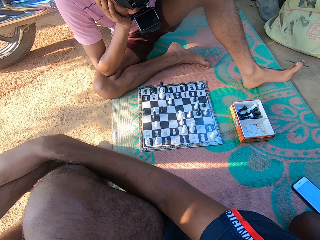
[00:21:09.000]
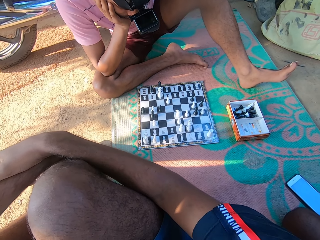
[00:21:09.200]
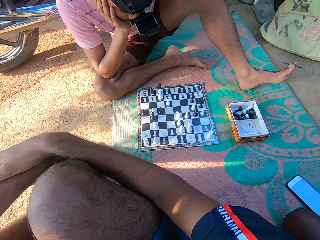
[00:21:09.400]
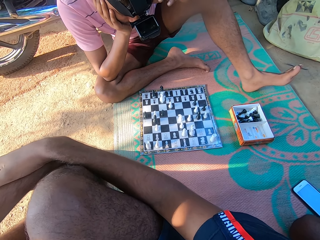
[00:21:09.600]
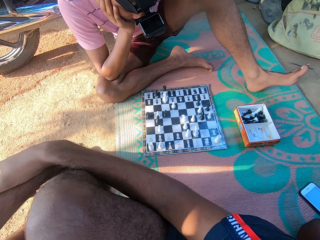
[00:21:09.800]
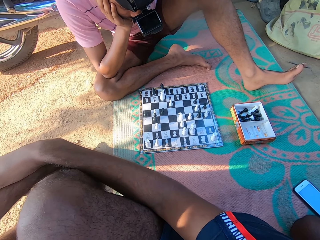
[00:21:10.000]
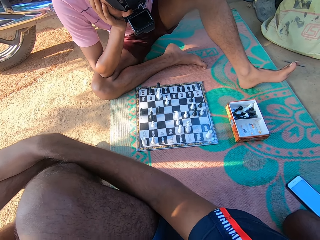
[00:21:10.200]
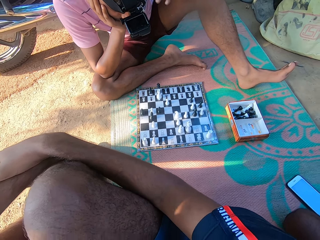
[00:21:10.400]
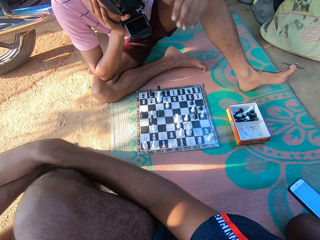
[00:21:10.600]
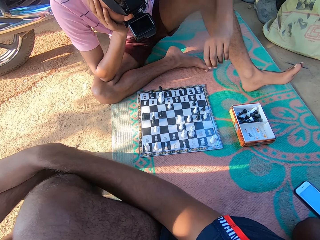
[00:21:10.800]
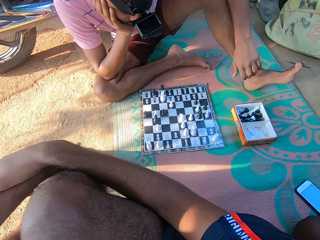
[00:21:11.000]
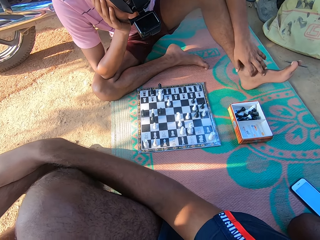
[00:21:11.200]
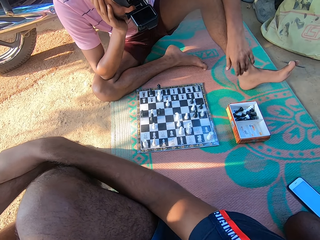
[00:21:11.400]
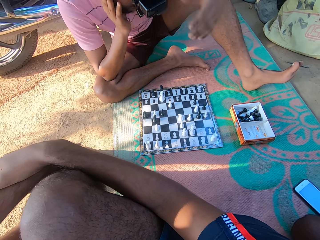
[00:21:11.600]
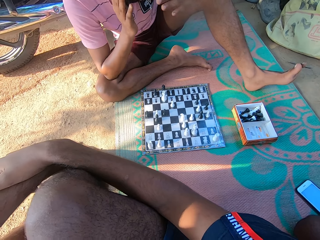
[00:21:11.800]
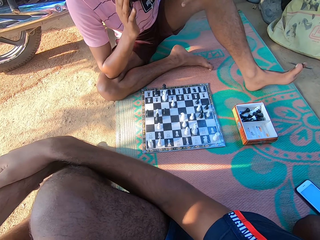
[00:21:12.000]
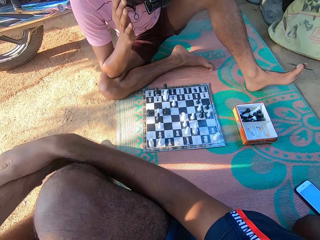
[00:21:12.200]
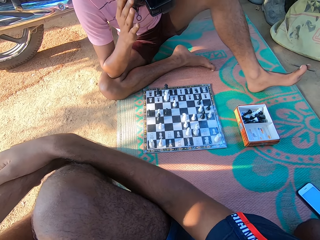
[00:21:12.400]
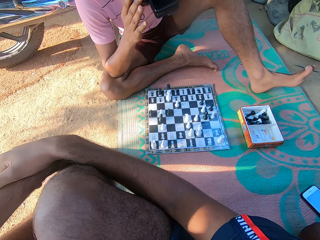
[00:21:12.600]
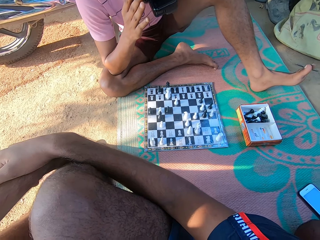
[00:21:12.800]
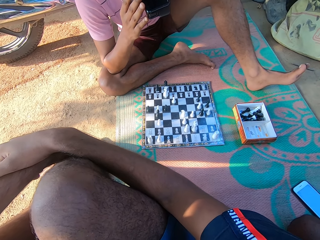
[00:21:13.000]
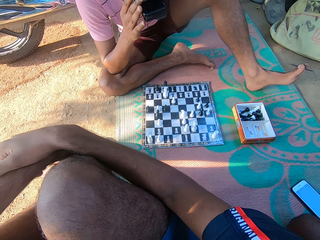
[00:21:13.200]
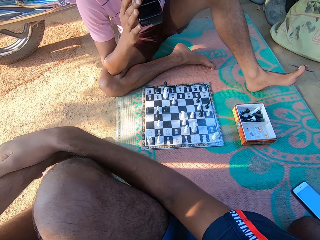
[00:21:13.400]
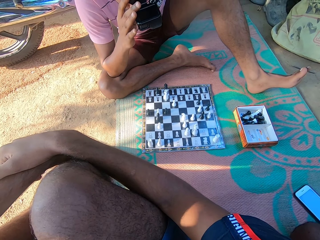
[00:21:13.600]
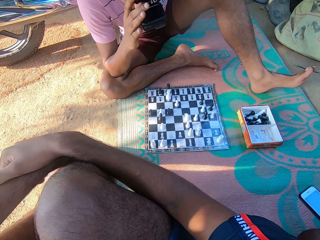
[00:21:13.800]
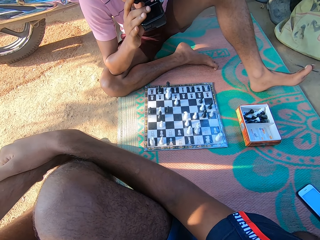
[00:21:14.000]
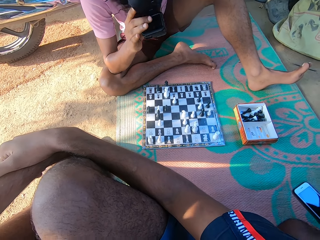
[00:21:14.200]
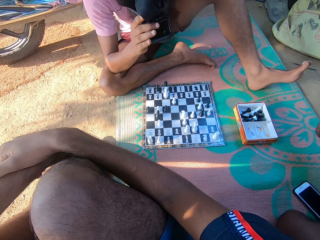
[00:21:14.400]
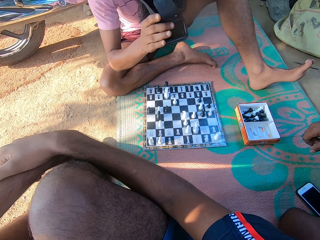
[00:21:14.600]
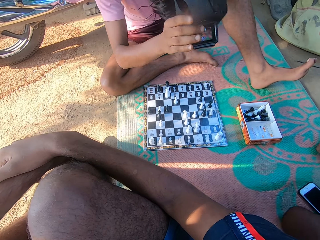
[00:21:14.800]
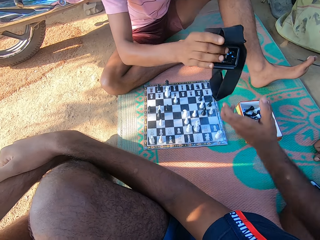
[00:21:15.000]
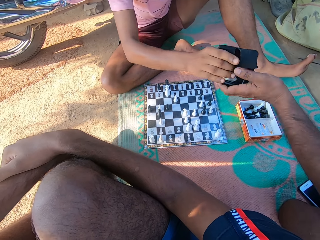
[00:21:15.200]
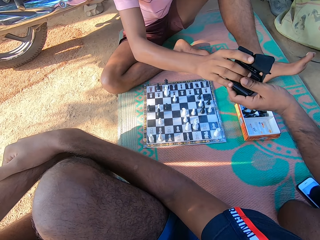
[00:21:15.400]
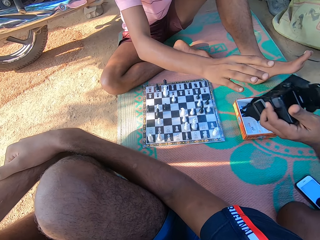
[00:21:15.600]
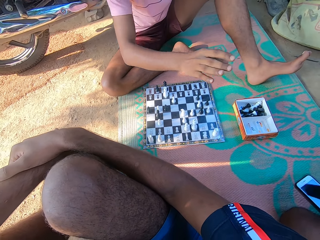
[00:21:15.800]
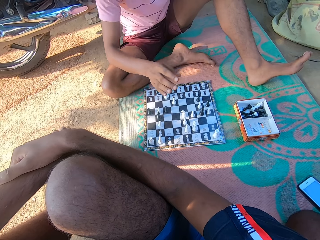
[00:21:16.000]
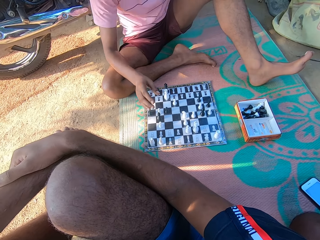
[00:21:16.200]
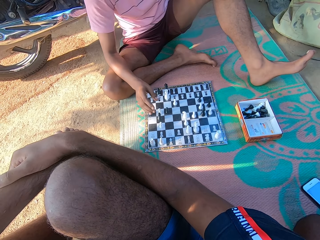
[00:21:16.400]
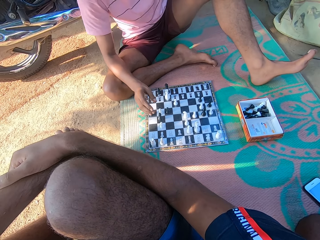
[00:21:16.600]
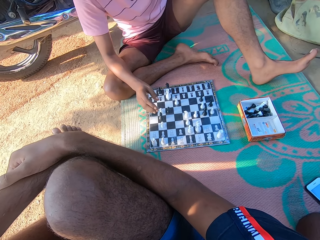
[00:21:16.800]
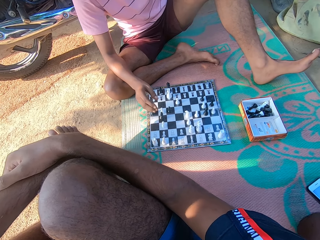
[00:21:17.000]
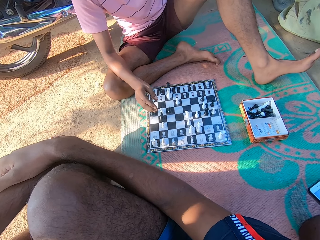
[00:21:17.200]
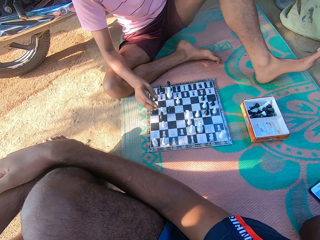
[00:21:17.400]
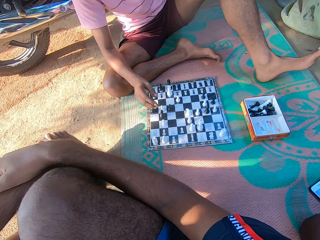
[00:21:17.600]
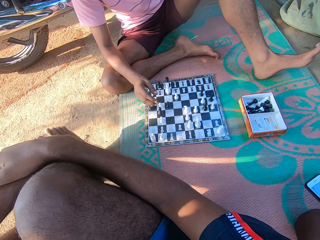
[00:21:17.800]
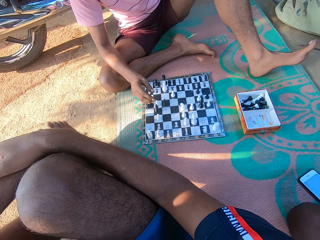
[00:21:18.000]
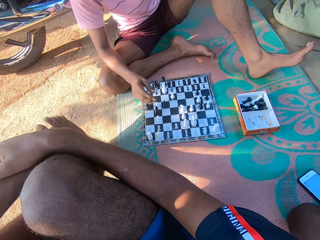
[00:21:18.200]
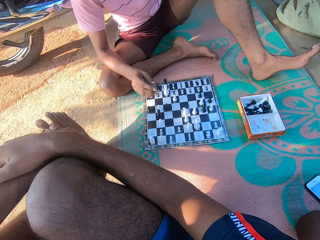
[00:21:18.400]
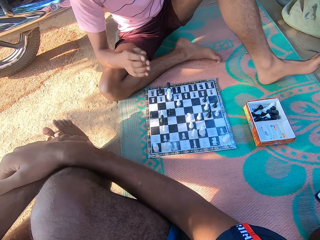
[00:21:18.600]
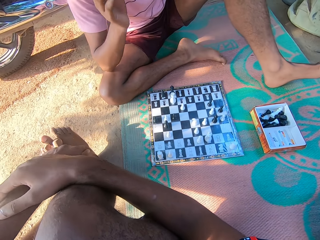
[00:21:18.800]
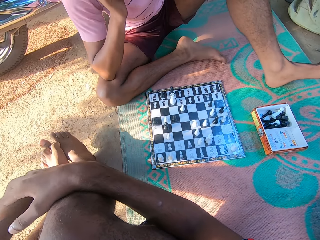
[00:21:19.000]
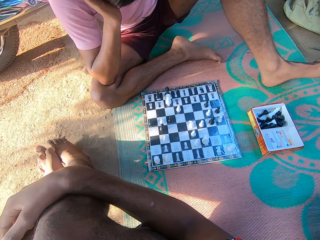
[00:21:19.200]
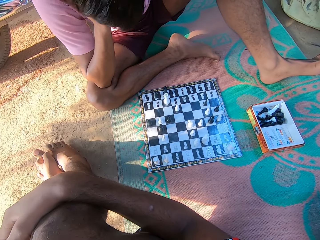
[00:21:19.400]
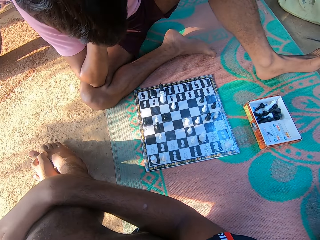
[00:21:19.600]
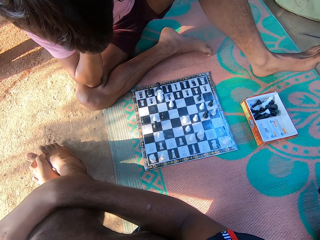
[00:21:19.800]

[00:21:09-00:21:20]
A man gives a camera to another man.

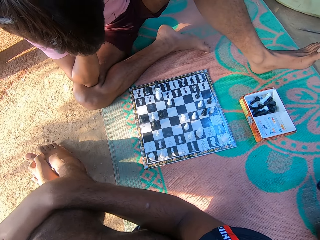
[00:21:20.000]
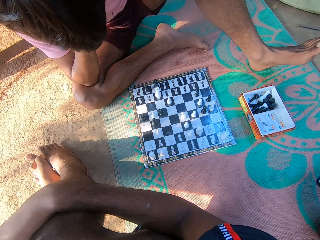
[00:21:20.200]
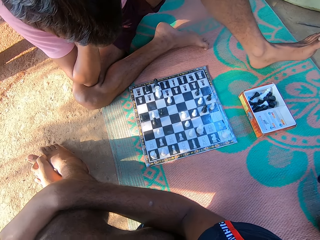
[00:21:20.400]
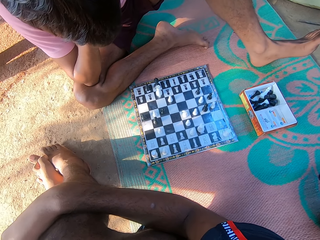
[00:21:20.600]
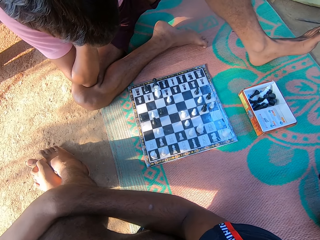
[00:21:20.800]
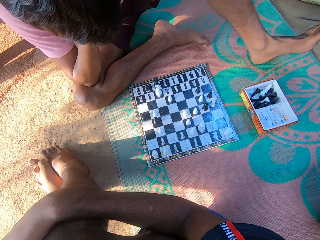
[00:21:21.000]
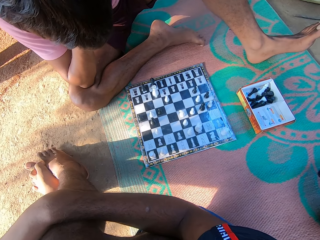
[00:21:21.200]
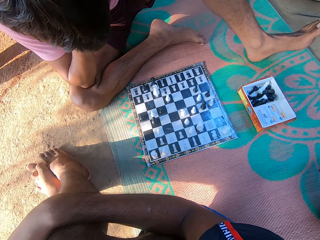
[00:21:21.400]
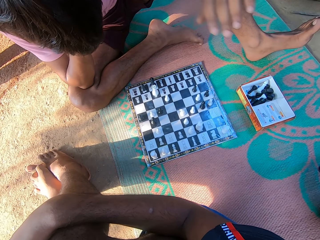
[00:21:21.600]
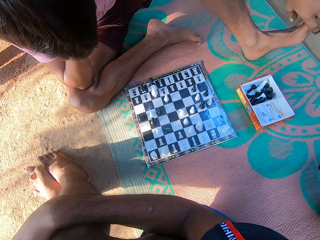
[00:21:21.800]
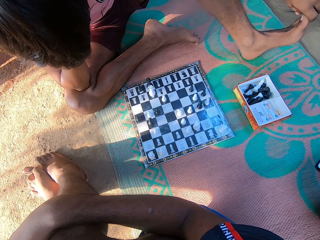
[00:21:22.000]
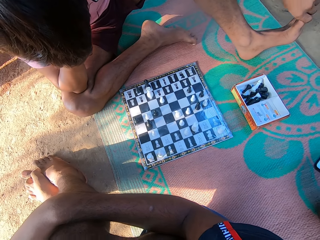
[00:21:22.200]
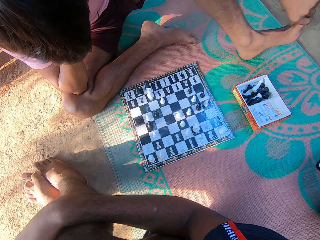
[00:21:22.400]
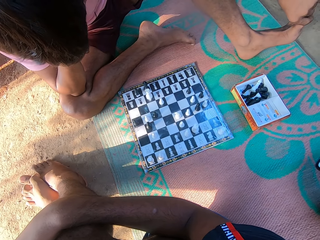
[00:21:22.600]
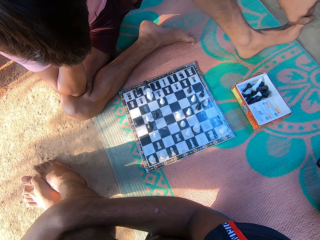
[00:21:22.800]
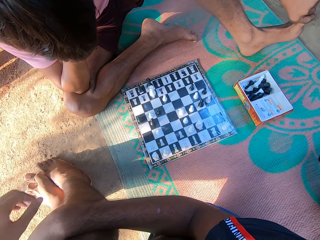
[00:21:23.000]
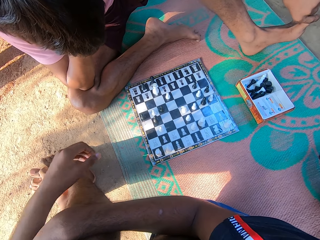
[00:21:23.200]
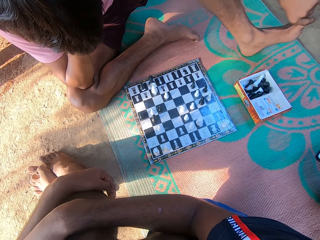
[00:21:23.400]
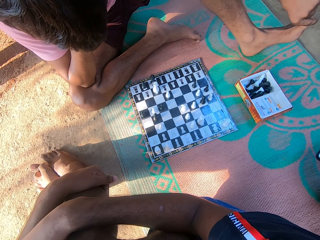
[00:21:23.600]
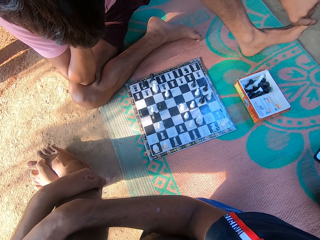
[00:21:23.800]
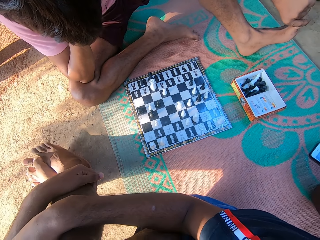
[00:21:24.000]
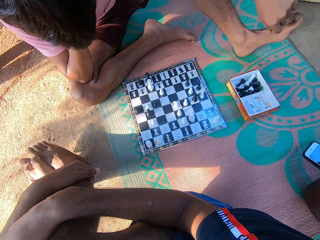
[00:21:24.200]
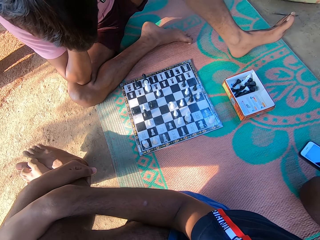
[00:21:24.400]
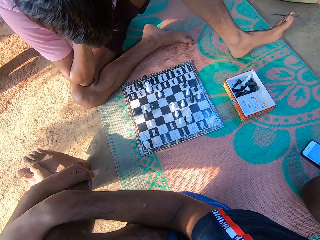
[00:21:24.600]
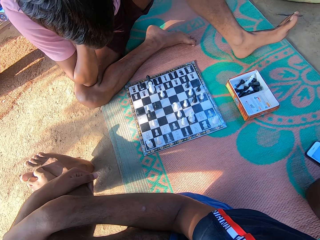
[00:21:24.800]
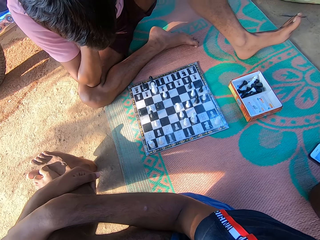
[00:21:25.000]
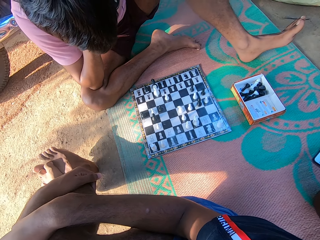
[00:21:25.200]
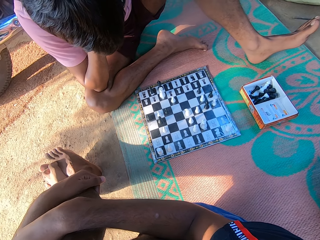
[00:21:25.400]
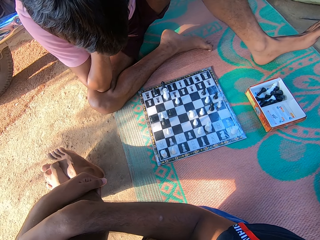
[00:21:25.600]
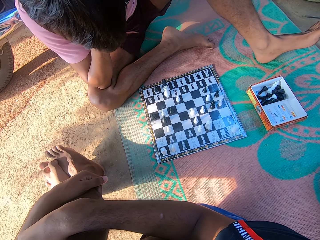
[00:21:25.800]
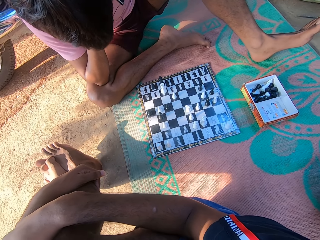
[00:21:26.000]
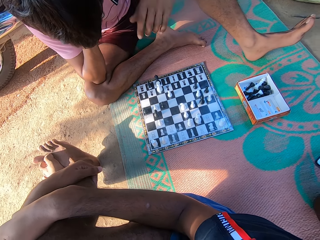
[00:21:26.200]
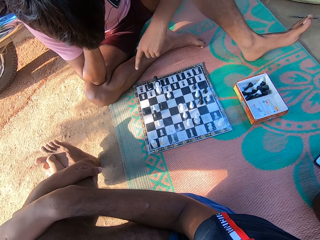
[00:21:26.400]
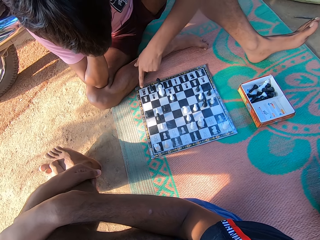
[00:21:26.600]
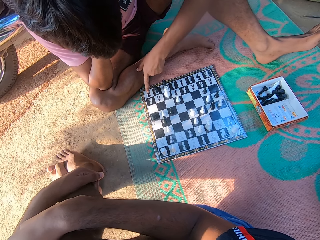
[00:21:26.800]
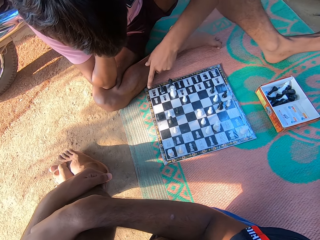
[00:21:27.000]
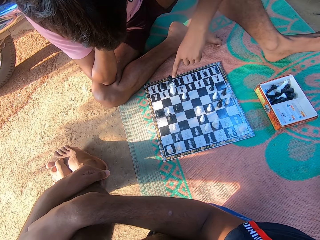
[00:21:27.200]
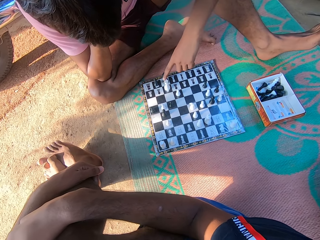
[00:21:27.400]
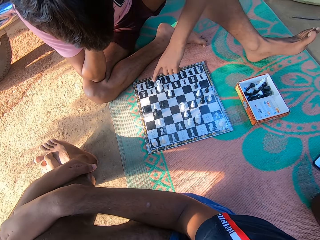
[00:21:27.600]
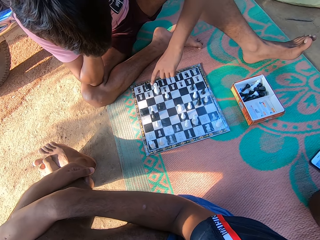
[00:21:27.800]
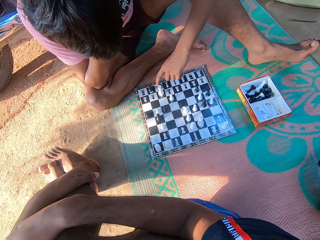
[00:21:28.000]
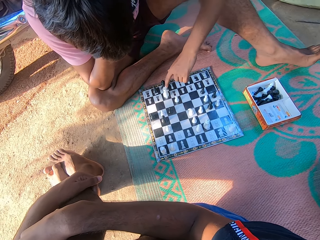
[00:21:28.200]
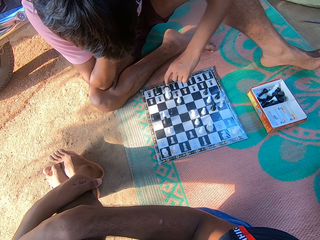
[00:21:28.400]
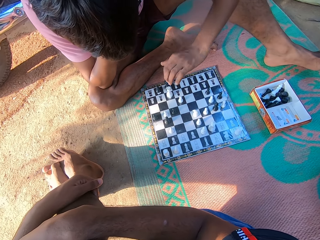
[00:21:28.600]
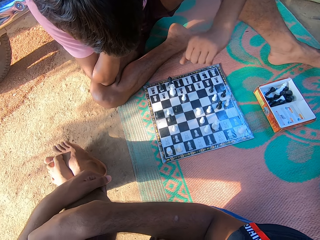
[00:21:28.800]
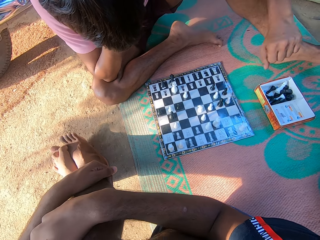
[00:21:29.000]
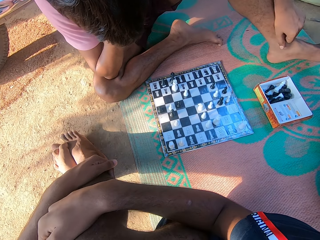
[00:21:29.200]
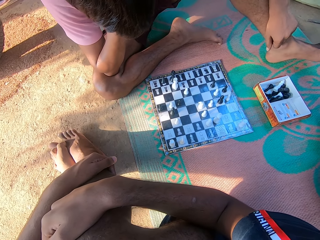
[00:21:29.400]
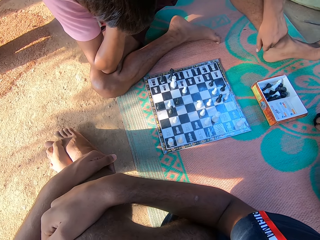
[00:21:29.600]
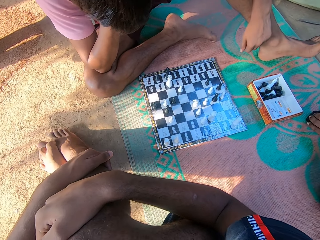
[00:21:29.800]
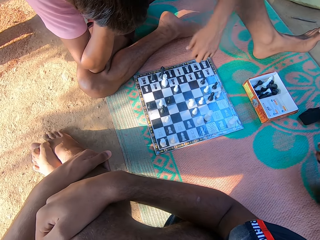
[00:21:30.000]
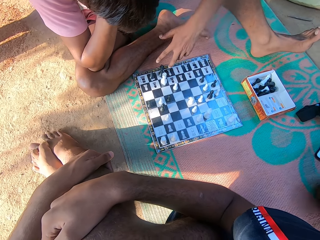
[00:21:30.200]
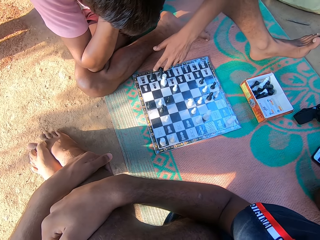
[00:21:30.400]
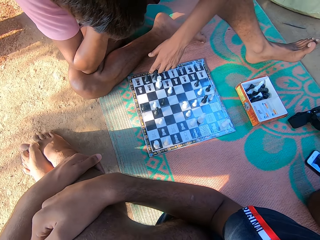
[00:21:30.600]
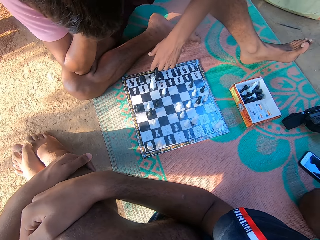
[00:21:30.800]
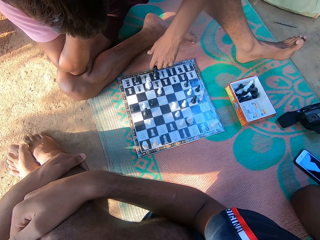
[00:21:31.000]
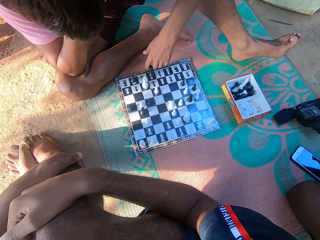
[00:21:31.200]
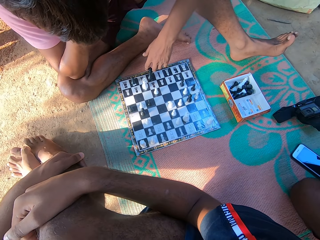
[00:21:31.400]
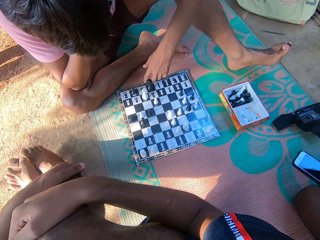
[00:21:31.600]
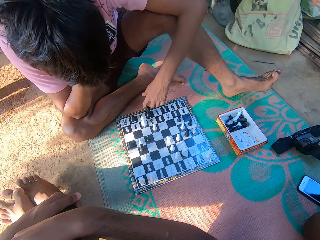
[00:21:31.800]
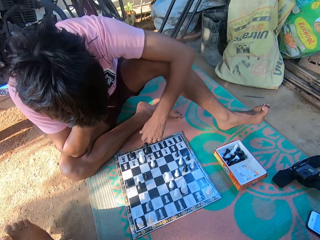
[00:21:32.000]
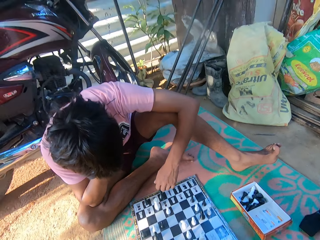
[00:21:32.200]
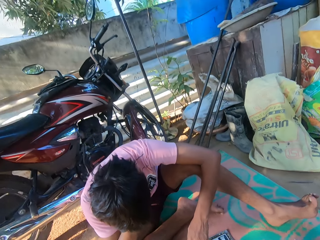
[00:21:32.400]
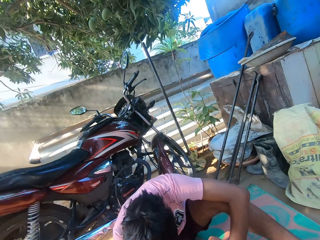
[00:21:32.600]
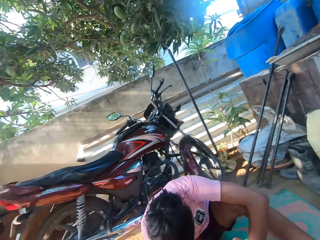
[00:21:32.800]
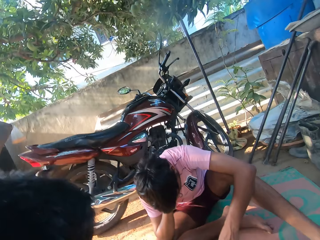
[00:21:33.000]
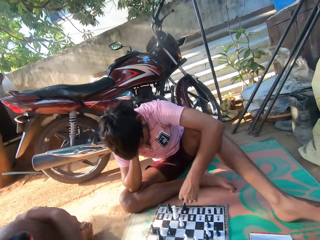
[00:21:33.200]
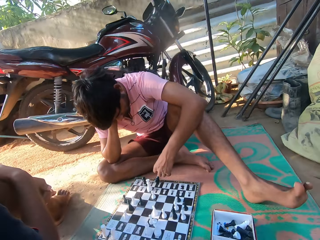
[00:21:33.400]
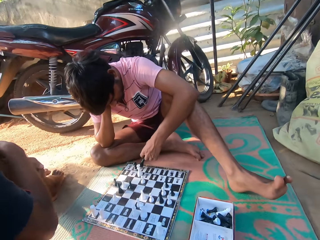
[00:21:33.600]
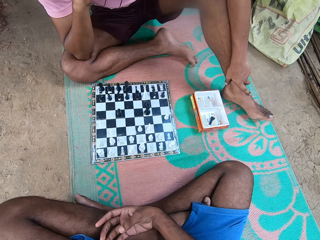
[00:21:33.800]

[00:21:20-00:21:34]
A man stares on the checkerboard. The man takes his turn in the chess game.
